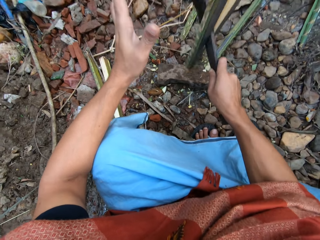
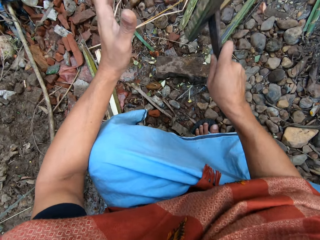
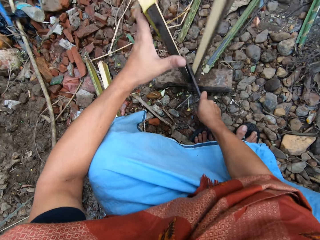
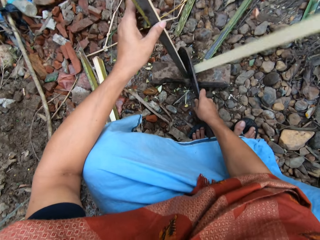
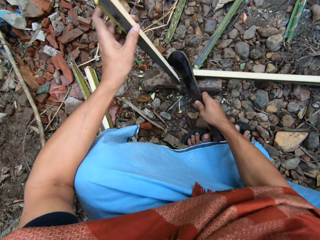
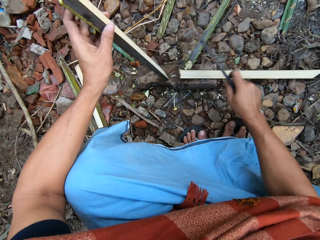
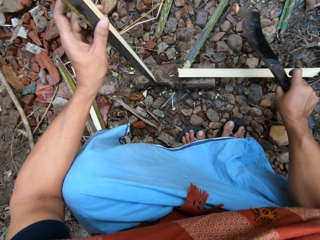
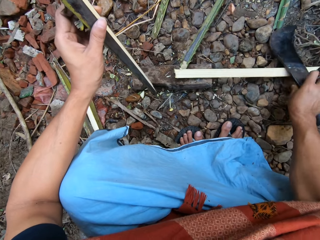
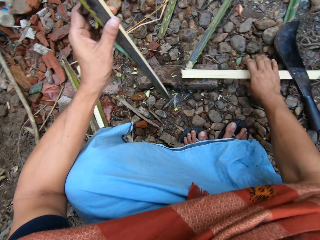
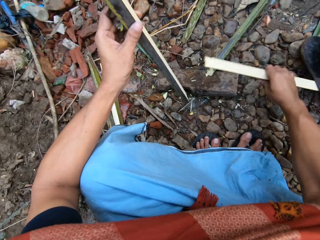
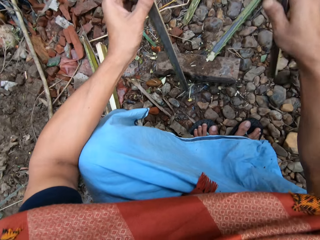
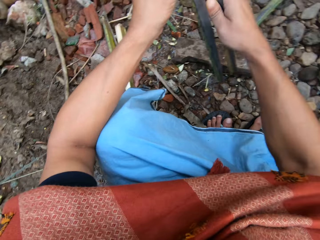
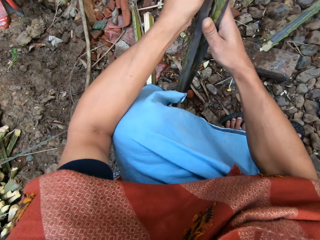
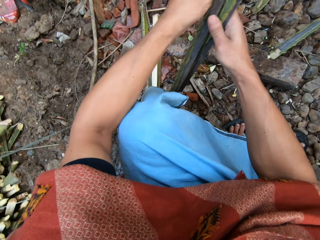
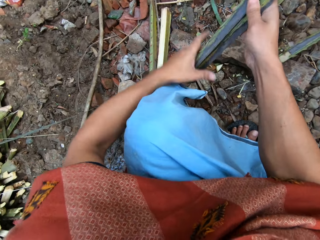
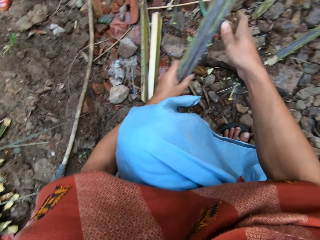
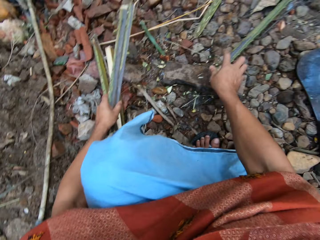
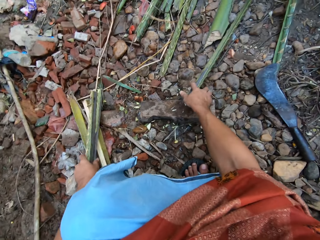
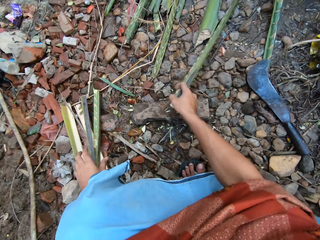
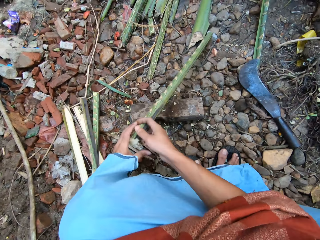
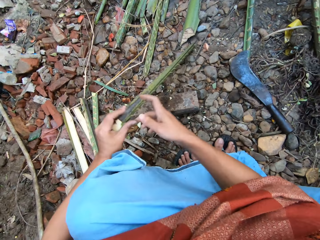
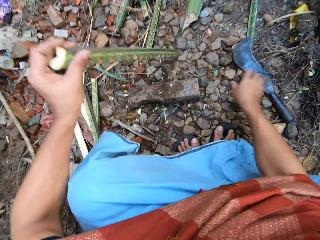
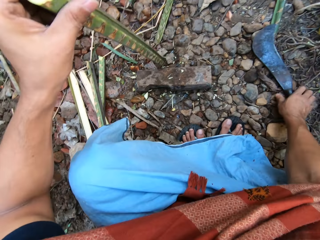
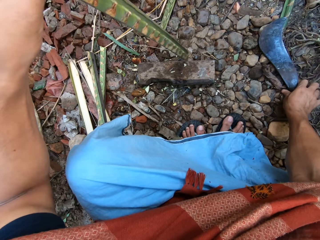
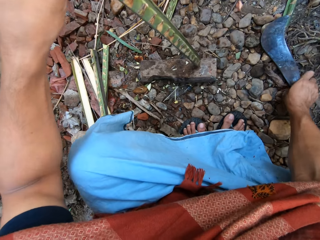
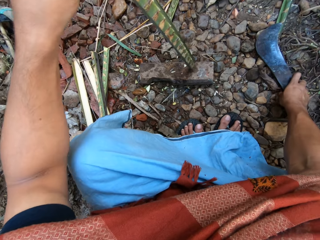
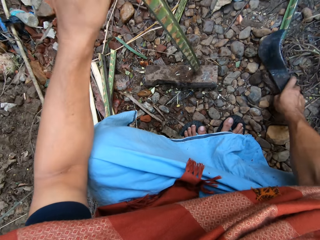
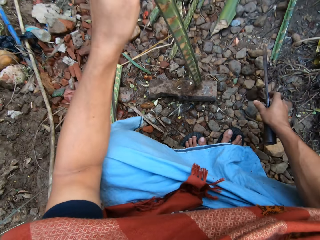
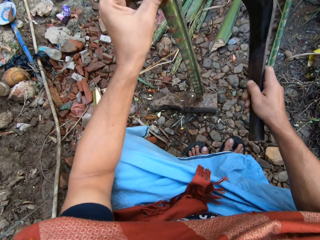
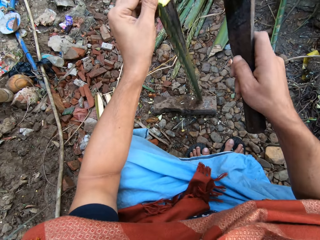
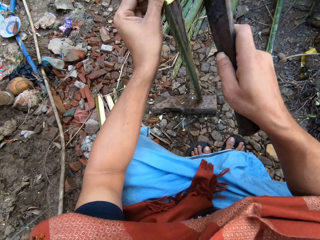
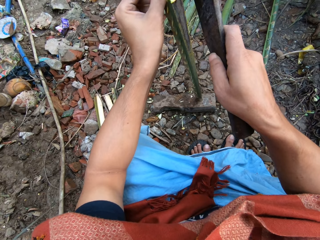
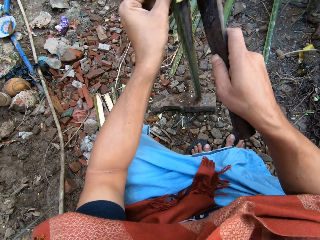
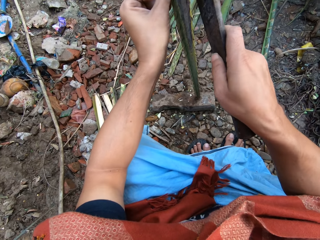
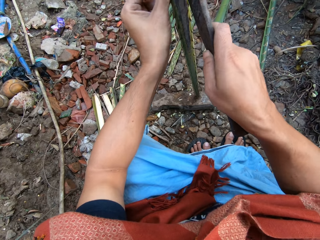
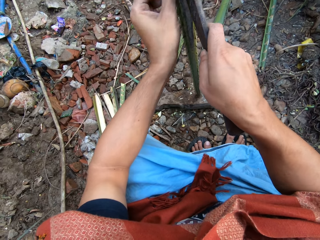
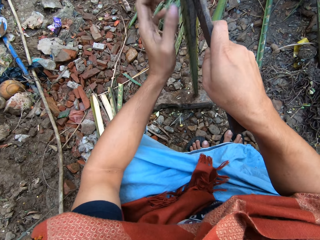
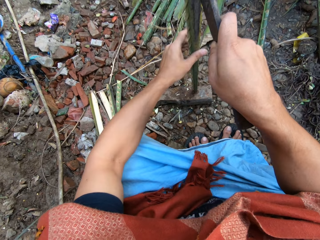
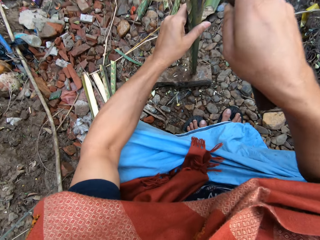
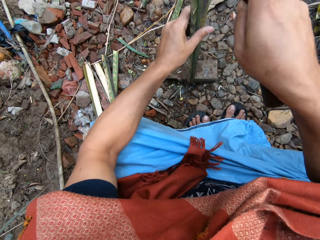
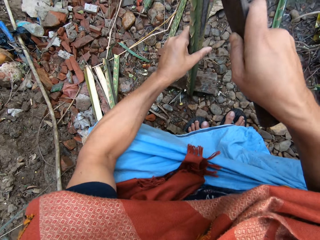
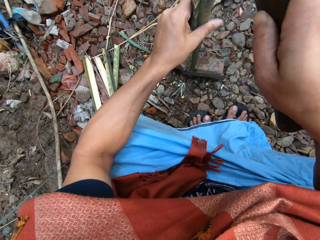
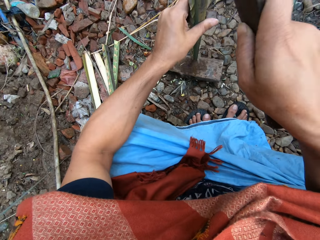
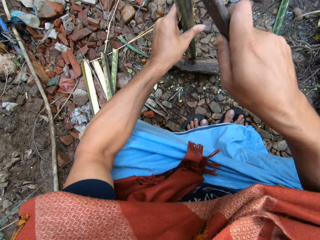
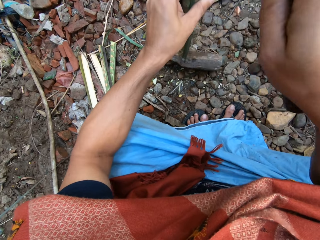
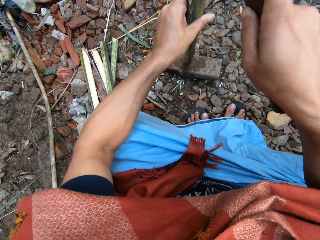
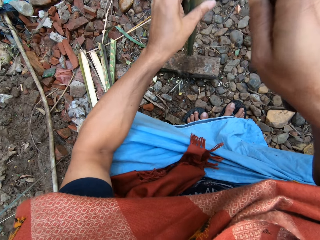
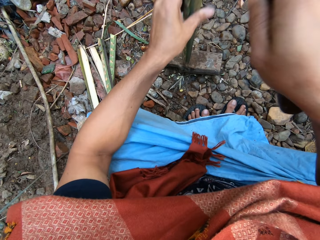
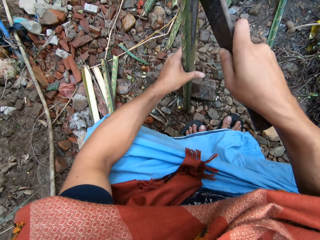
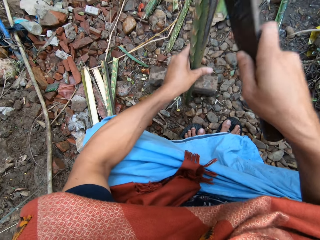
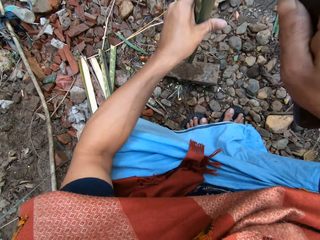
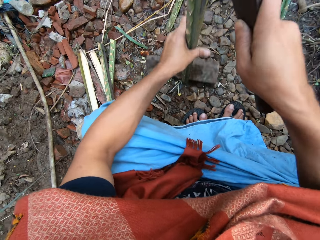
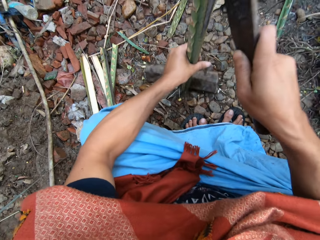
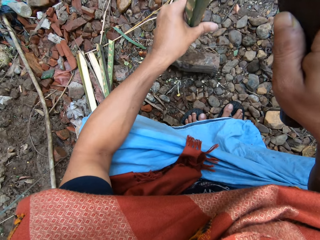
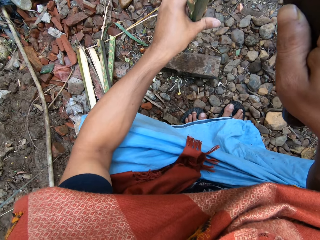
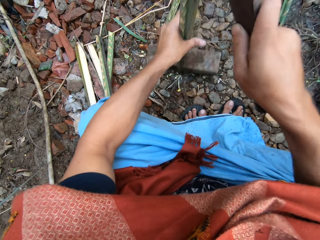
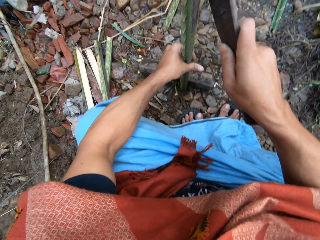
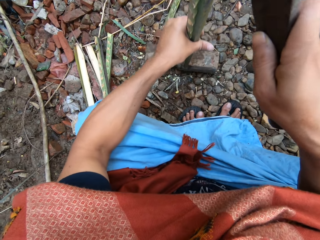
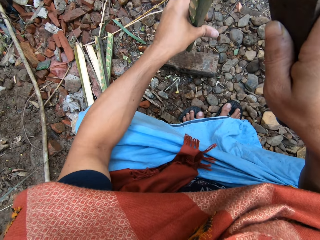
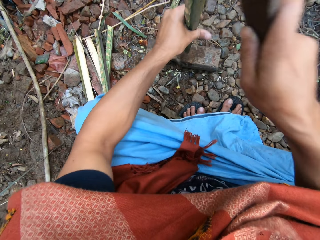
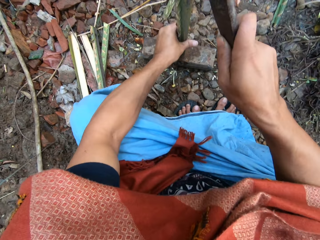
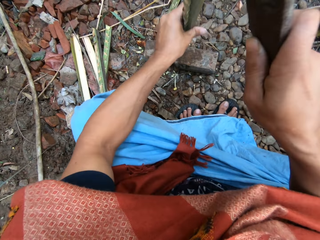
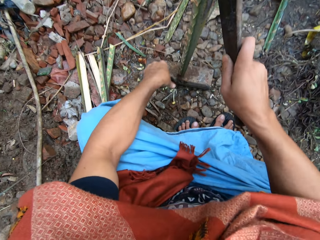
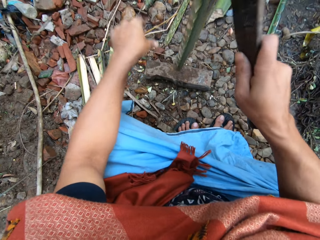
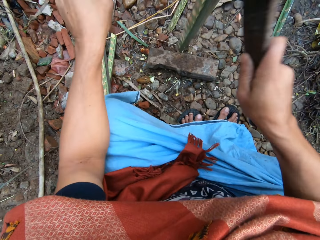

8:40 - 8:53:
The camera wearer puts the split bamboo on the other split bamboo on the floor with both hands. He adjusts the short bamboo on the cutting block with his left hand. He splits the bamboo on the cutting block with the pruning knife in his right hand.

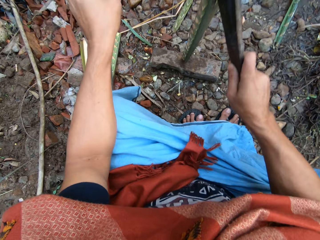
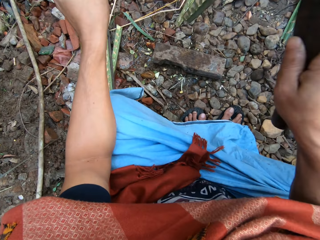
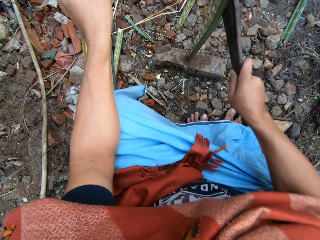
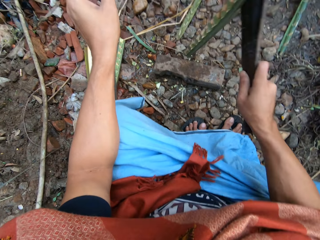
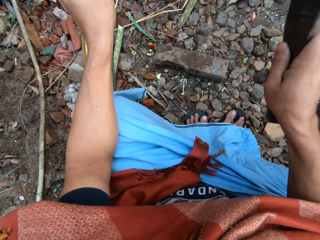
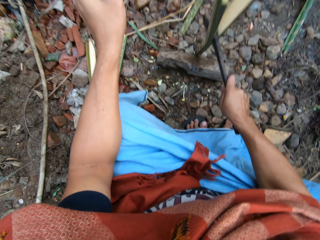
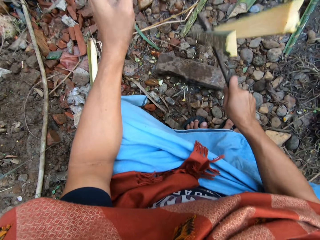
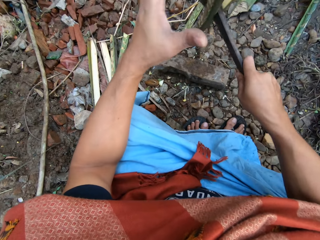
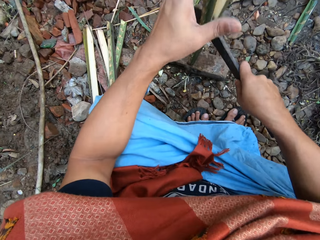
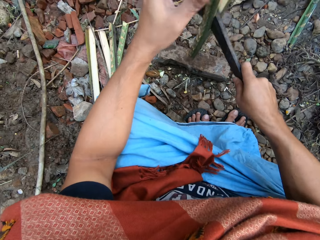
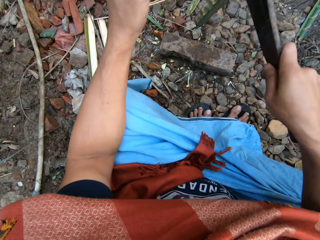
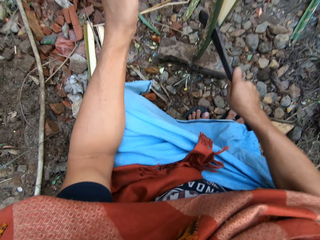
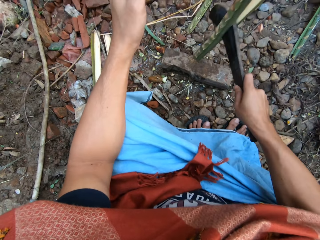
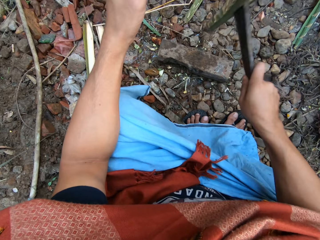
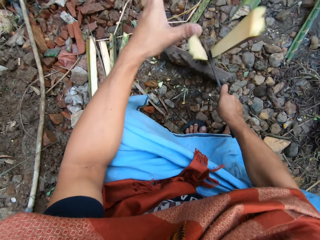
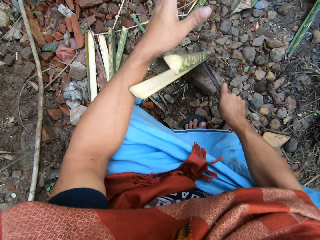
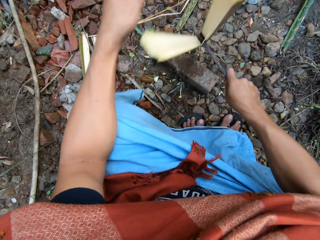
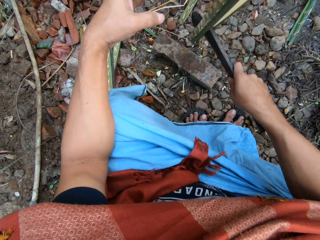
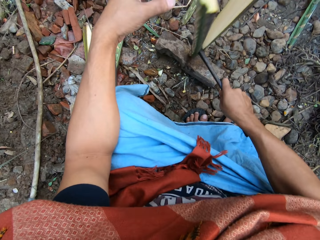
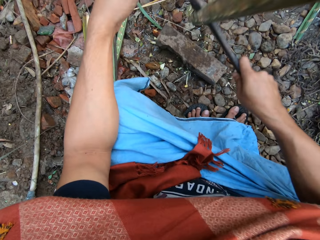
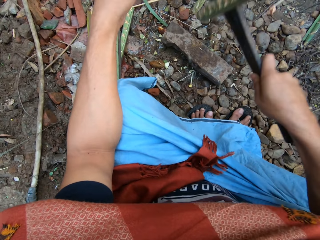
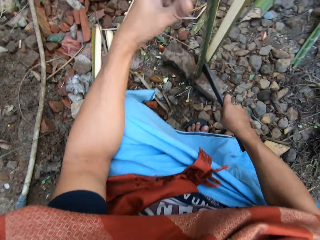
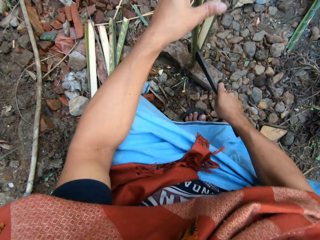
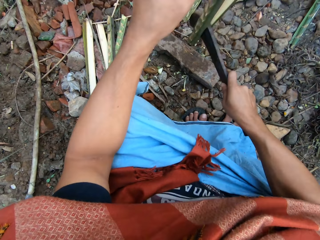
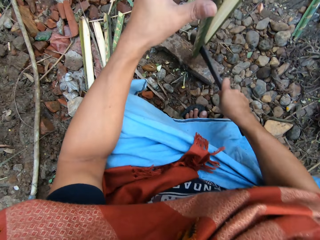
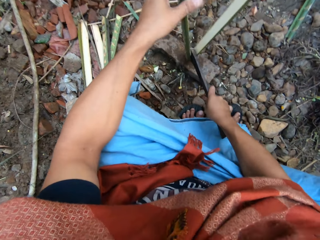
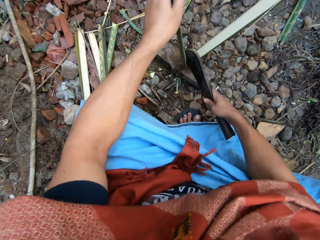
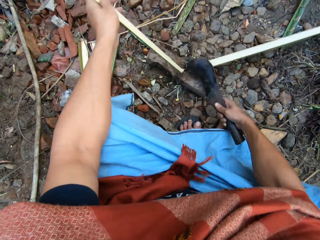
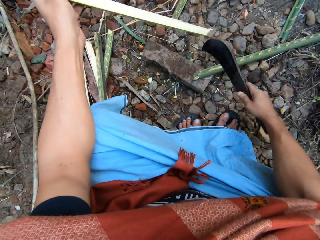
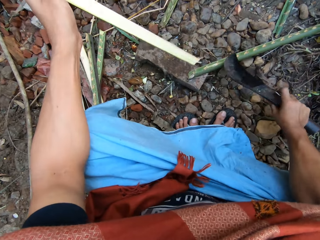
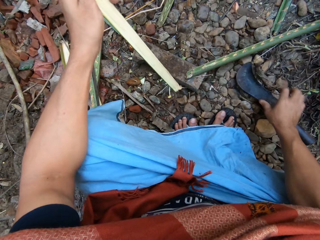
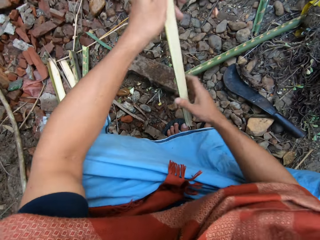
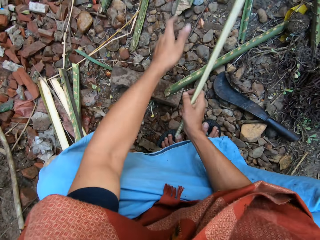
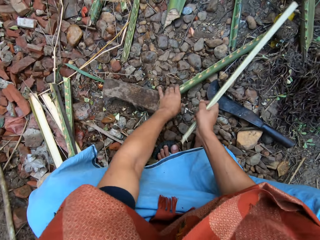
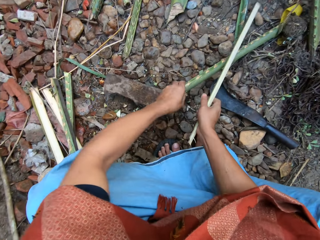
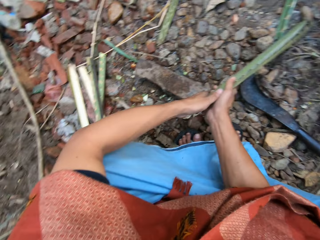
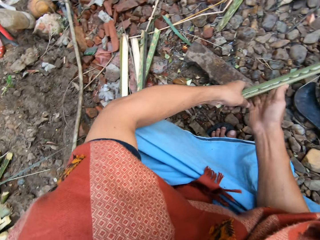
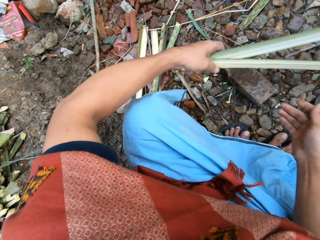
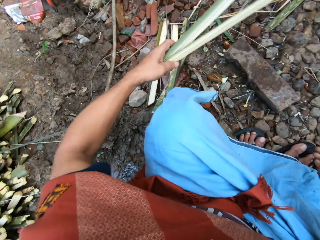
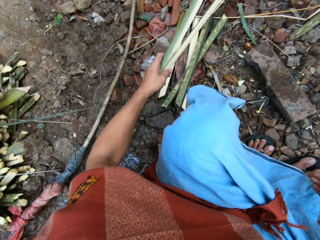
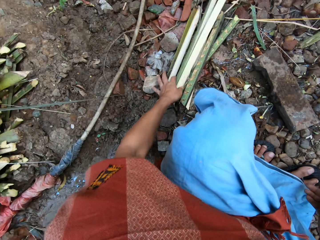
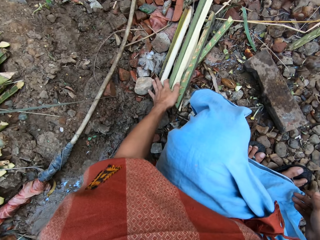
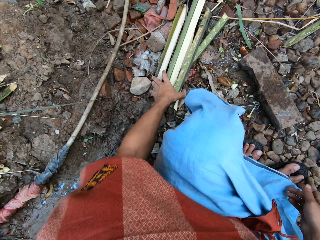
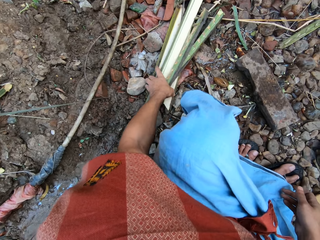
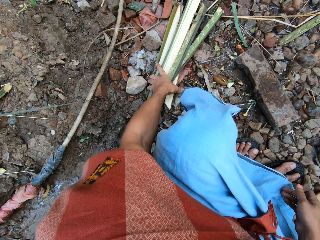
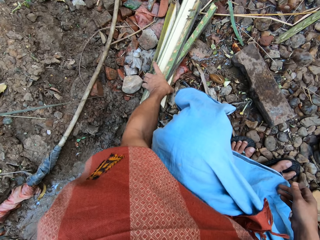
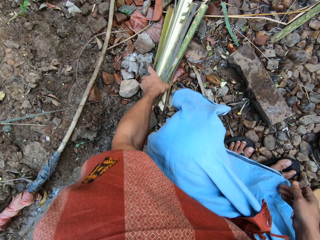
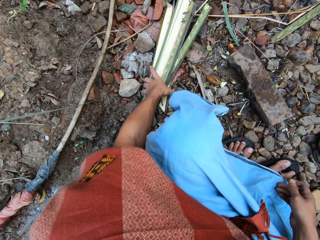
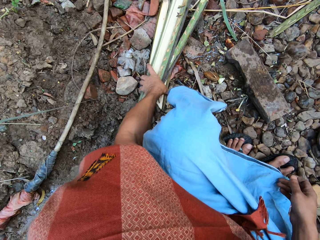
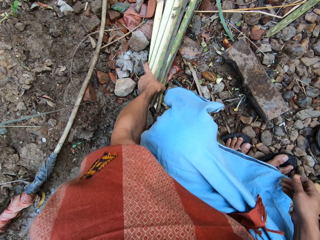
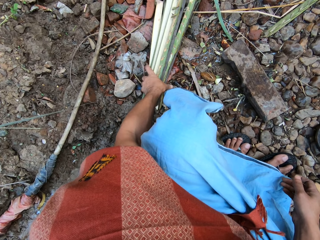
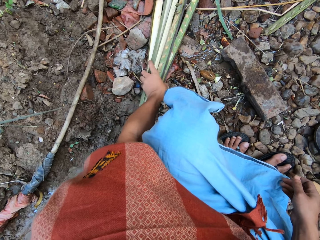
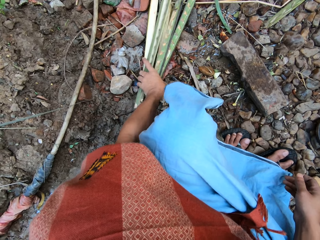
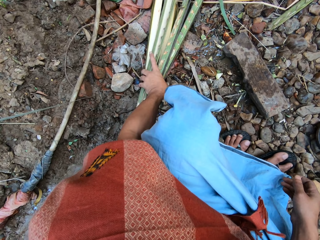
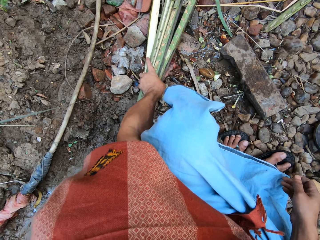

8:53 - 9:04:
The camera wearer gathers the split bamboo with his left hand.
